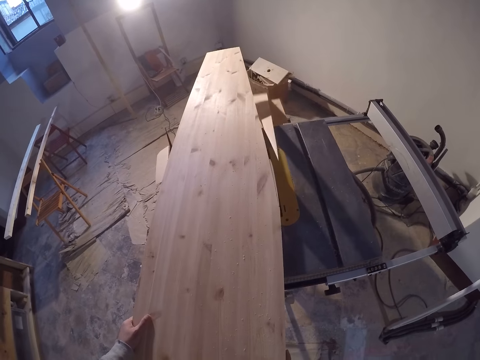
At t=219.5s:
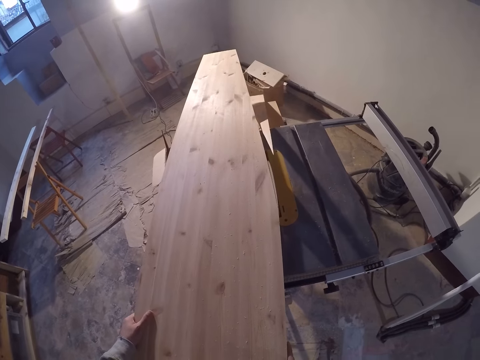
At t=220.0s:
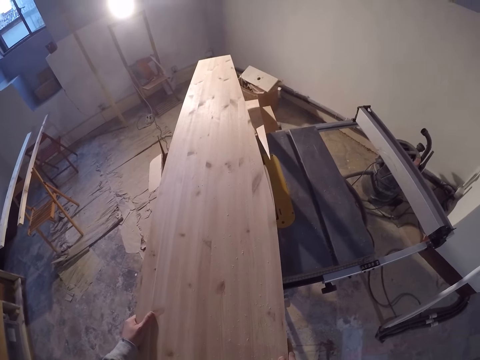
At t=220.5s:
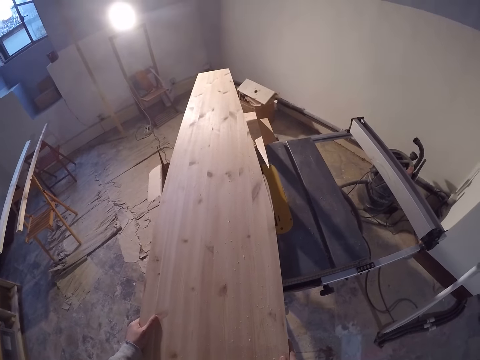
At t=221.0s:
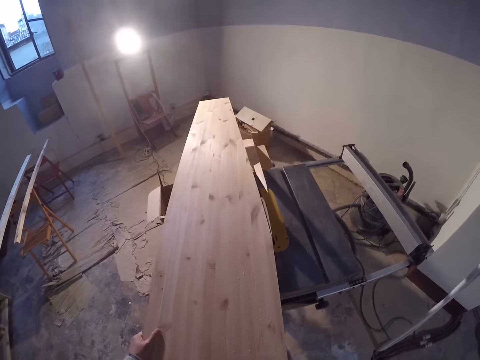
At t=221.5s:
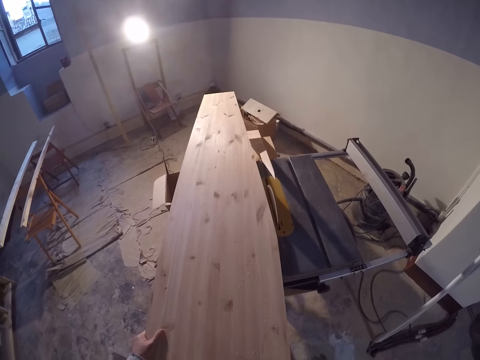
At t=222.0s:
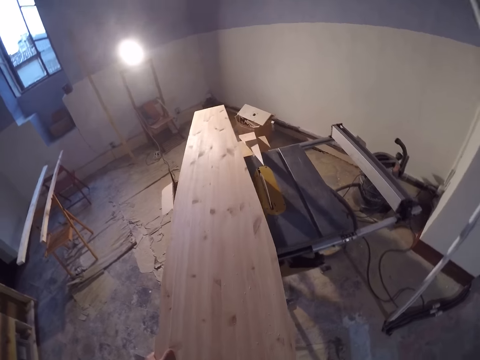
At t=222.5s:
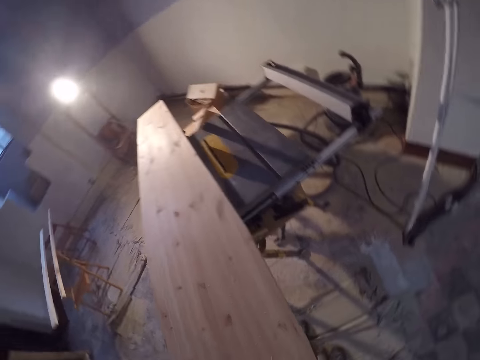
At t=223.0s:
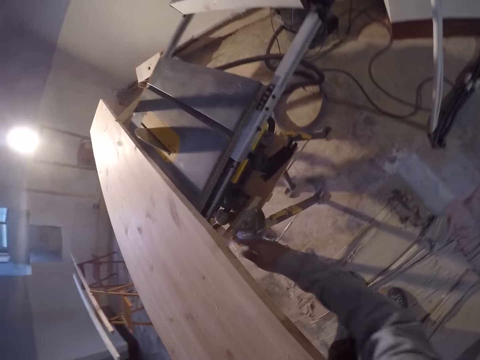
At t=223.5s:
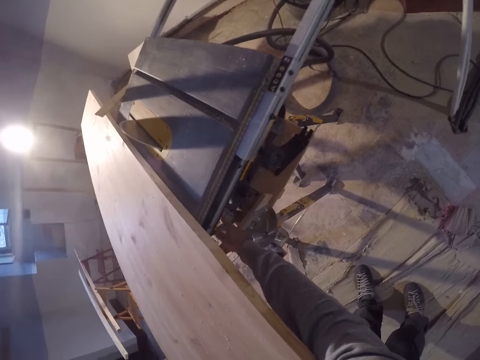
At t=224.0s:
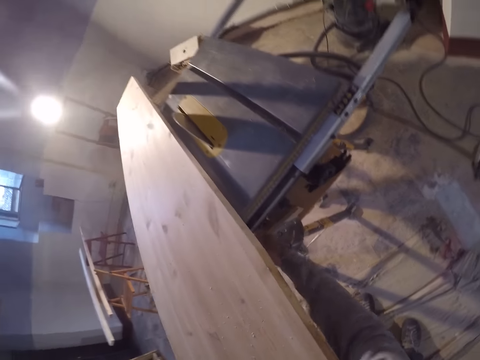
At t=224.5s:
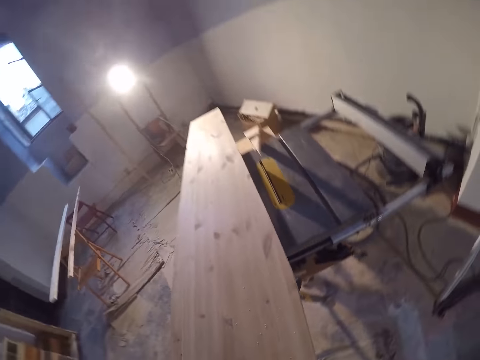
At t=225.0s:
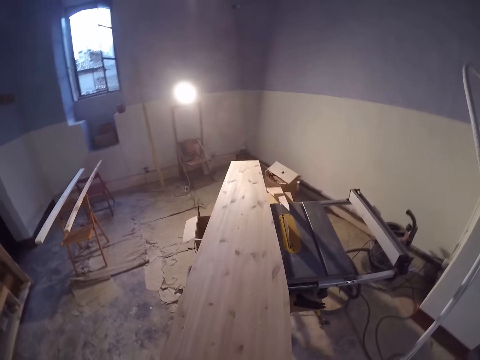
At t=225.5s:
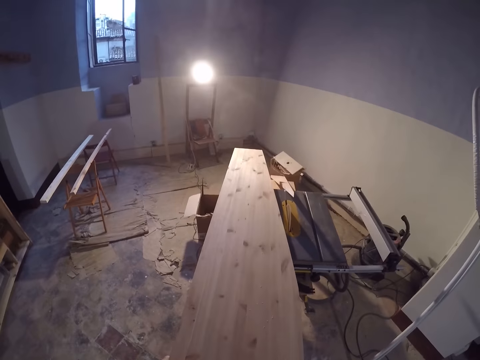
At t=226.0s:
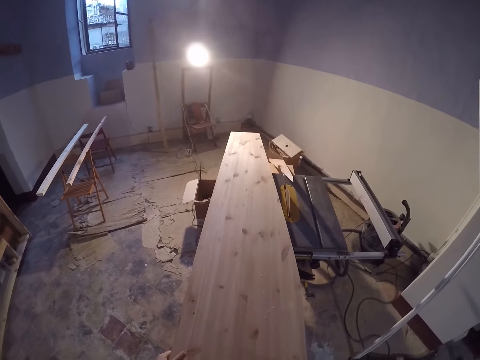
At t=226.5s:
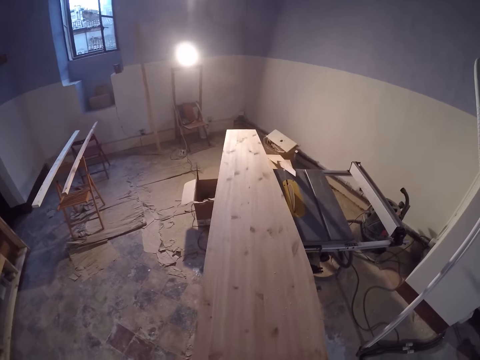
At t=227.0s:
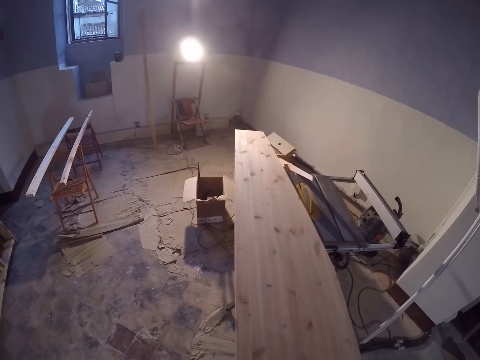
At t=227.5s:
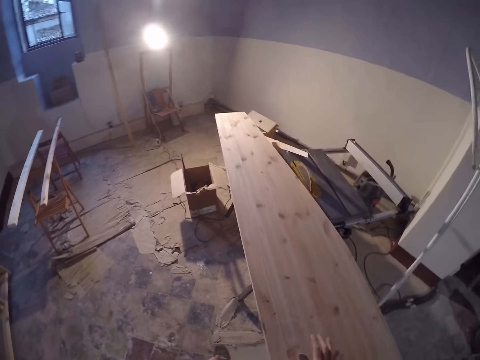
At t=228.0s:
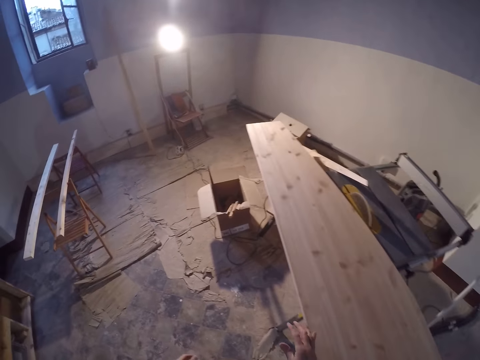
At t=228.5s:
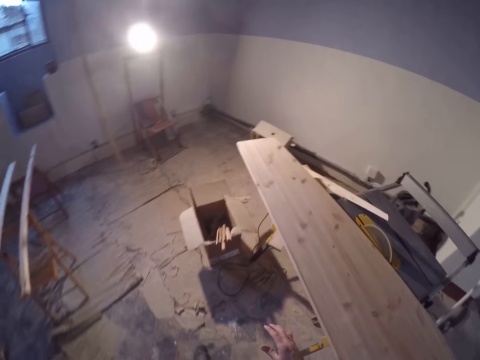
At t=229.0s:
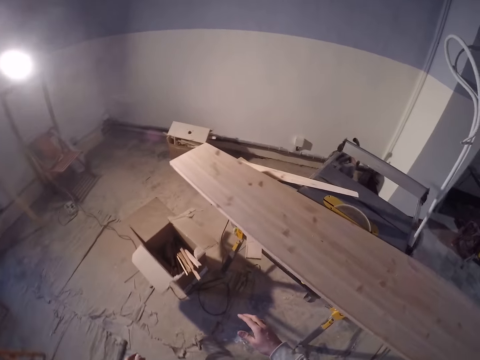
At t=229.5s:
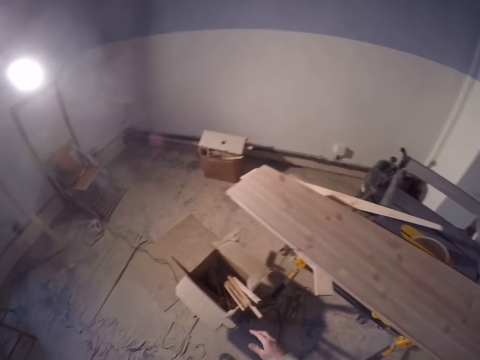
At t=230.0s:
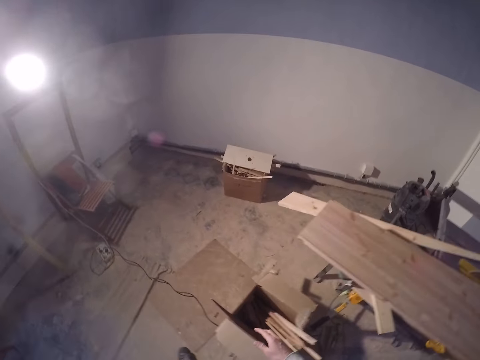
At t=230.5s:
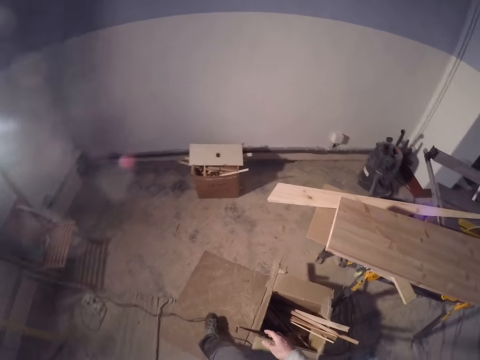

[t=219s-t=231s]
The camera wearer adjusts the plank on the table saw. He adjusts the woodworking machine. He turns off the switch on the table saw with his right hand. He walks to the other side of the table saw. He drags the wood.

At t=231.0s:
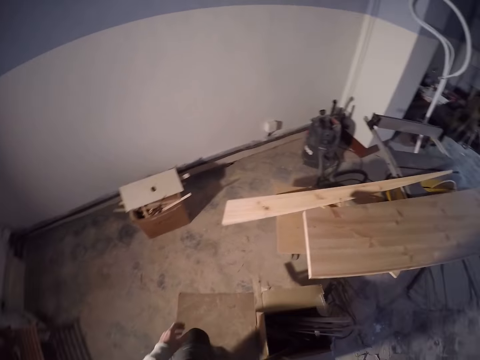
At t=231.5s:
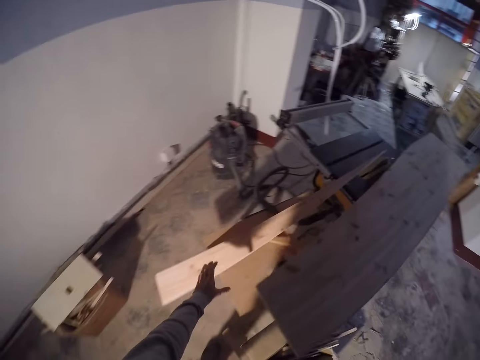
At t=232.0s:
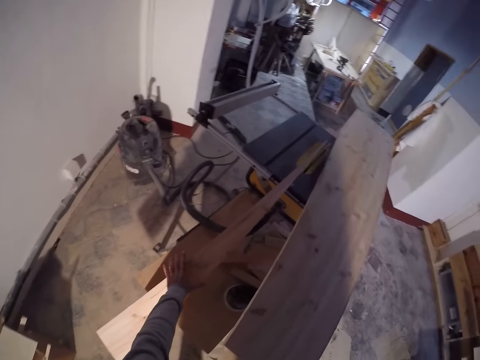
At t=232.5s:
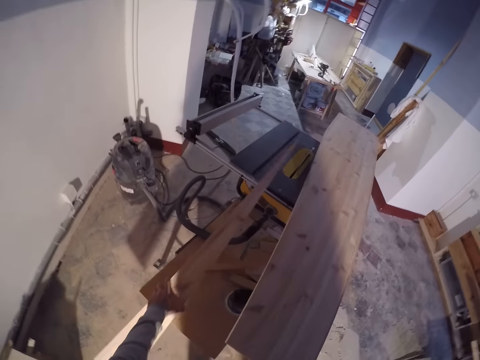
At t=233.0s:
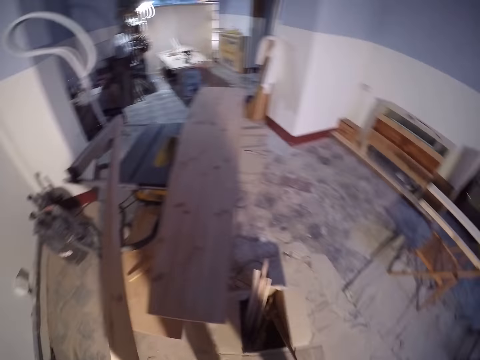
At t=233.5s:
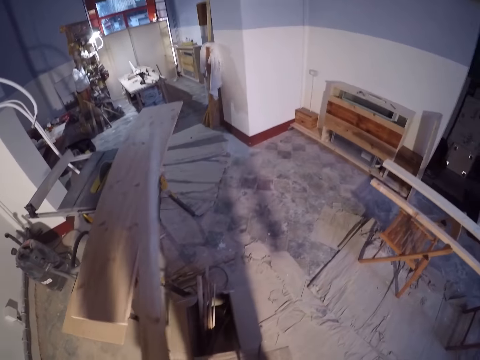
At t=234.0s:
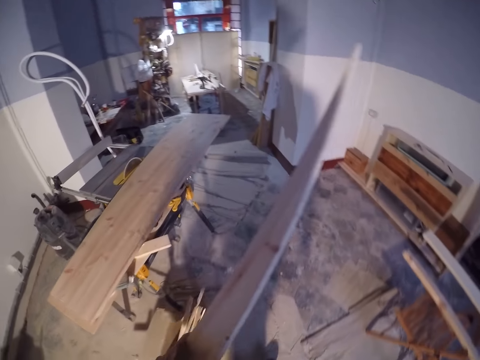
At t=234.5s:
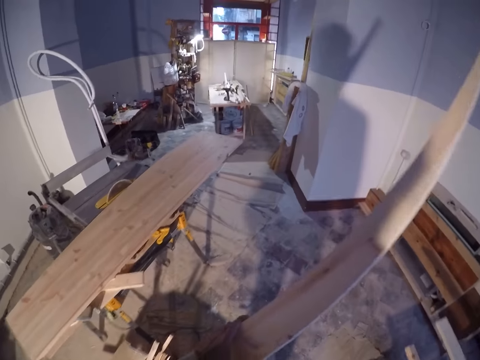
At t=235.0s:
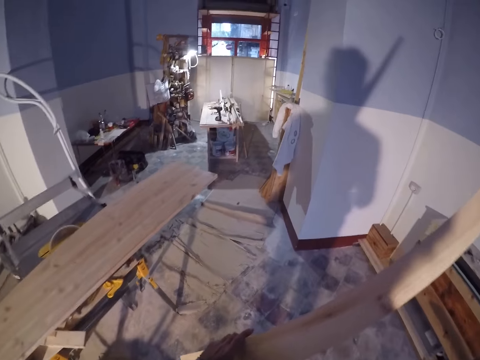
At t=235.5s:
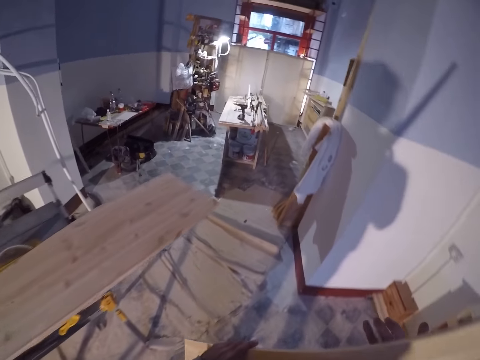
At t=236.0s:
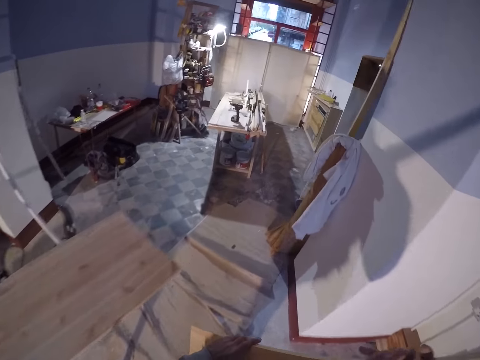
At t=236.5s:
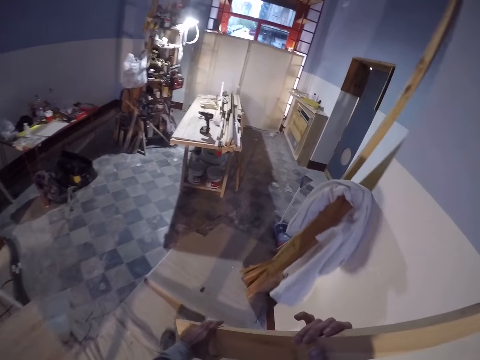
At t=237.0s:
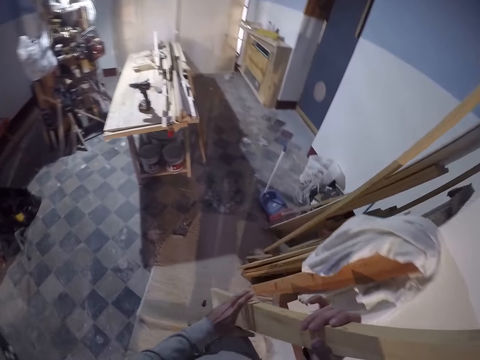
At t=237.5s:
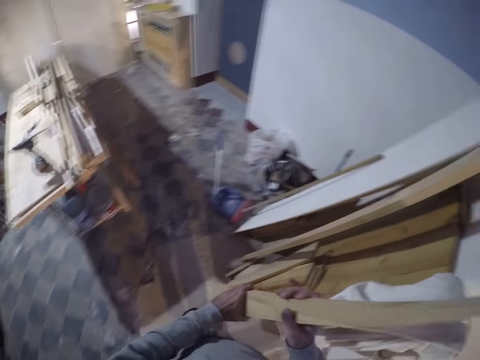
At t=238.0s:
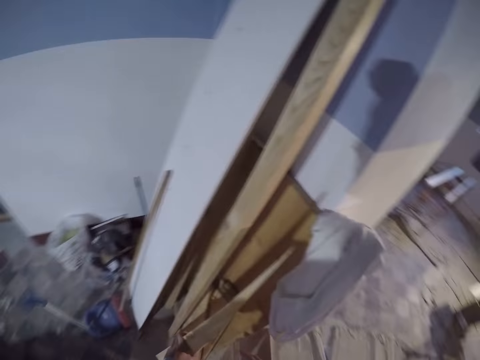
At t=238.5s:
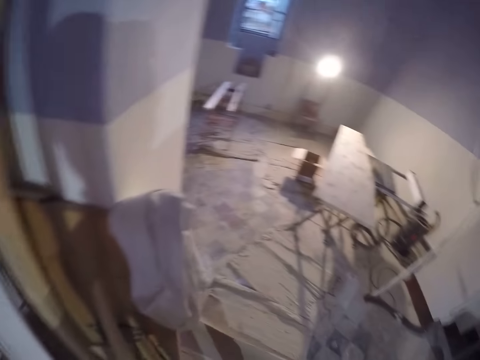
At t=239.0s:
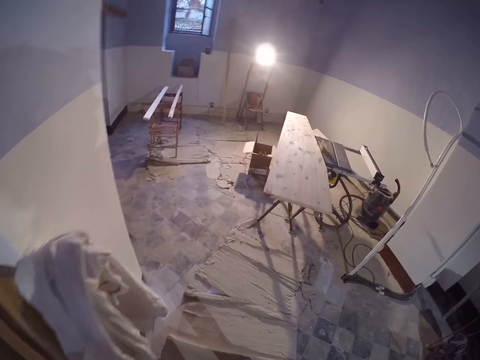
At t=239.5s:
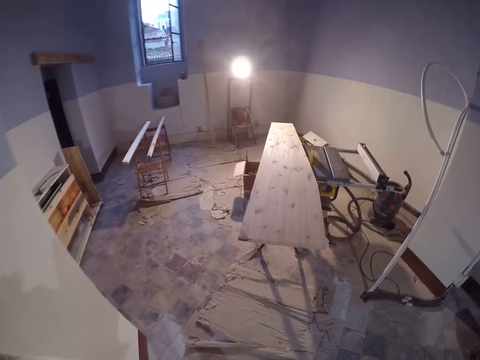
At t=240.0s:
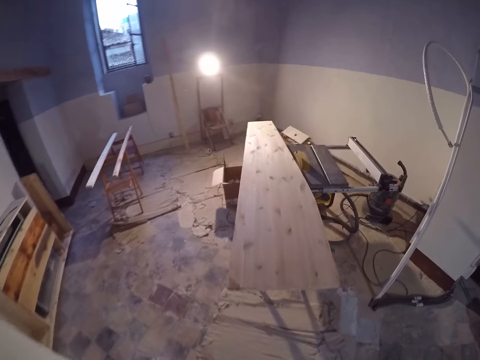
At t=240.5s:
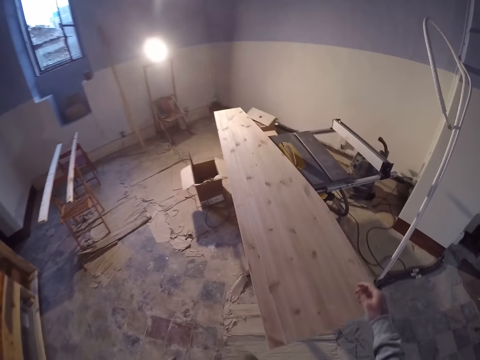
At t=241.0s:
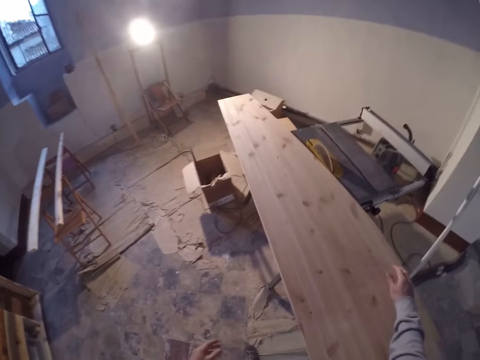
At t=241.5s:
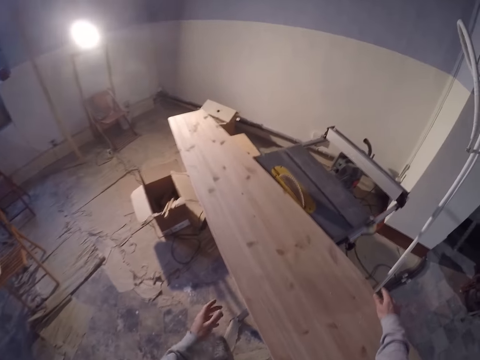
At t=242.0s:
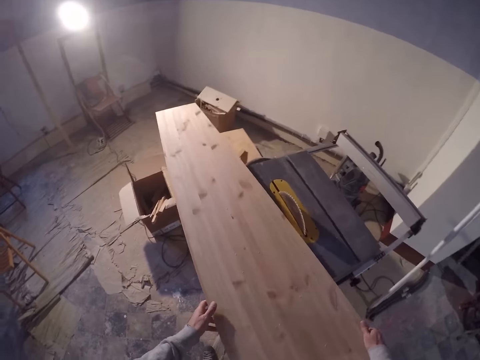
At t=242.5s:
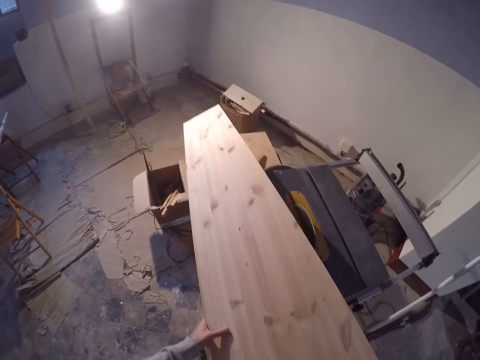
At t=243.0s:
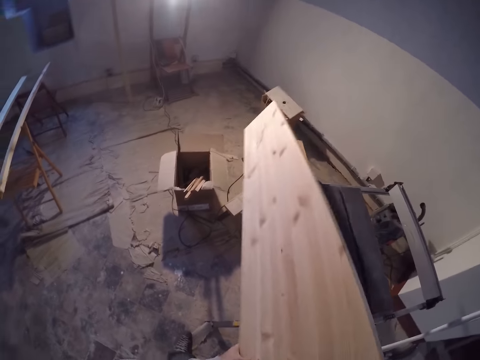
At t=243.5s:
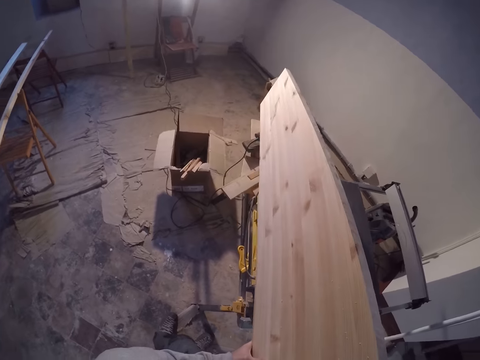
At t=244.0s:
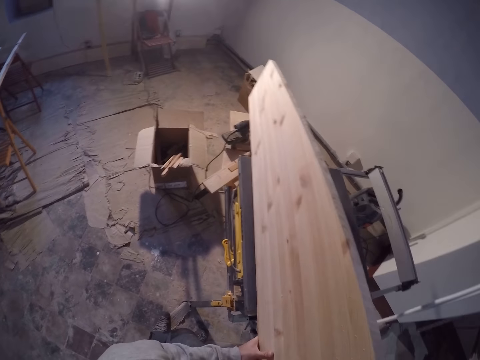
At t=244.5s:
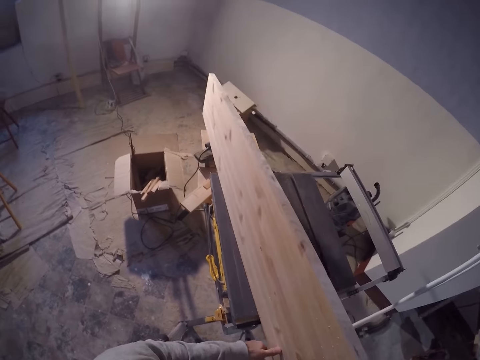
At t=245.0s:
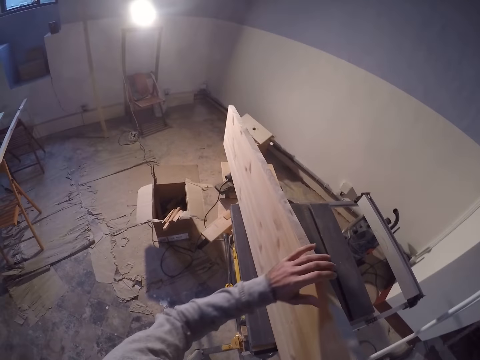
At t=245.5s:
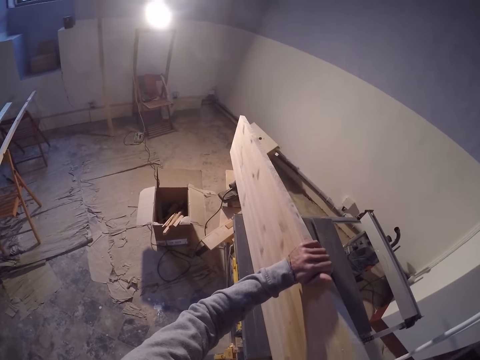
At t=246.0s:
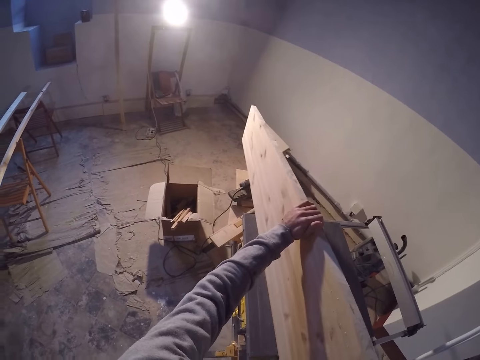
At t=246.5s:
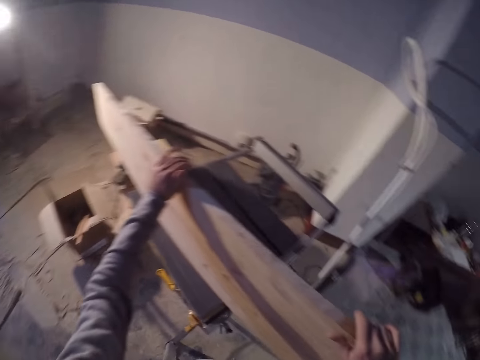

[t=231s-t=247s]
The camera wearer picks up the piece of wood on the table saw with his left hand. He walks to the other side of the room. He puts the piece of wood on the ground against the wall. He turns towards the table saw. He walks. He adjusts the plank on the table saw.
